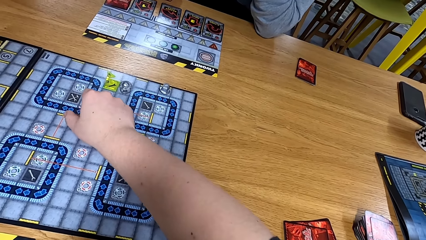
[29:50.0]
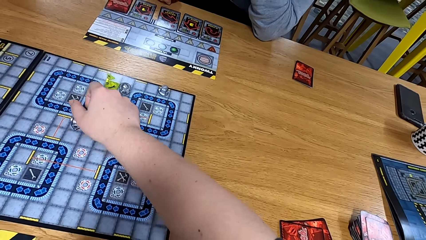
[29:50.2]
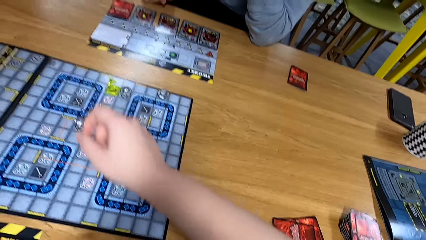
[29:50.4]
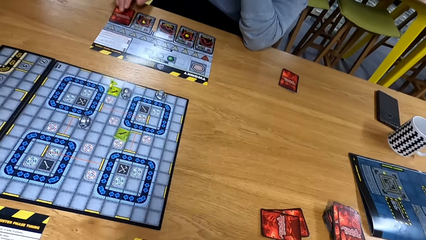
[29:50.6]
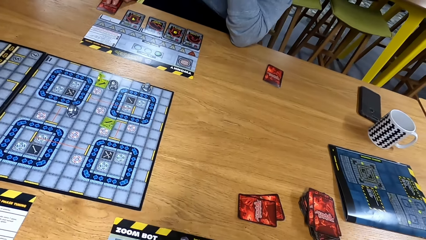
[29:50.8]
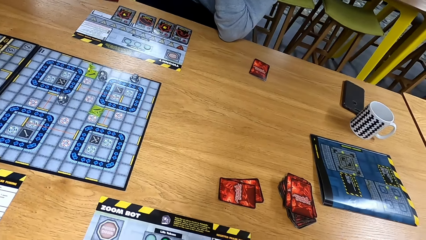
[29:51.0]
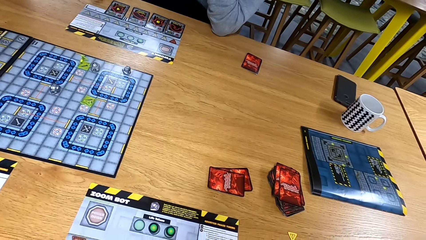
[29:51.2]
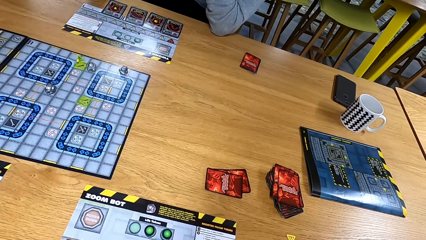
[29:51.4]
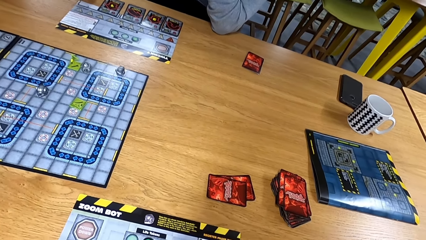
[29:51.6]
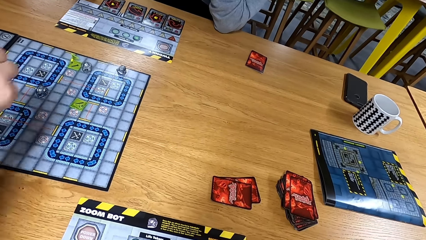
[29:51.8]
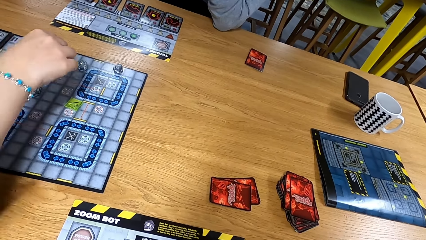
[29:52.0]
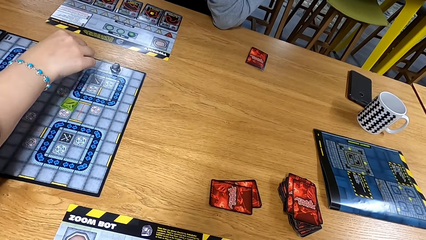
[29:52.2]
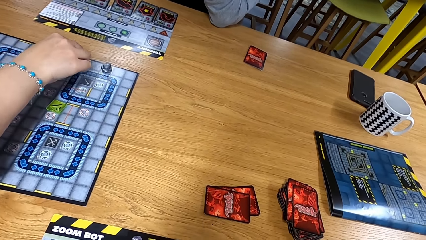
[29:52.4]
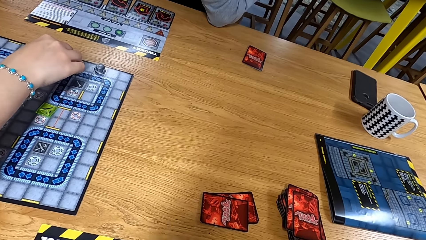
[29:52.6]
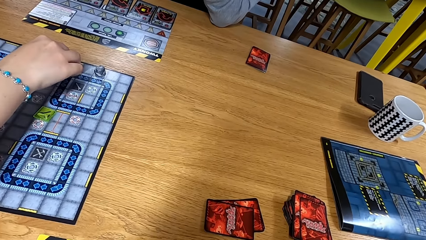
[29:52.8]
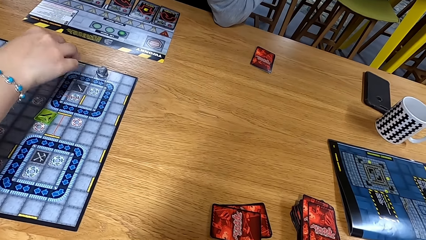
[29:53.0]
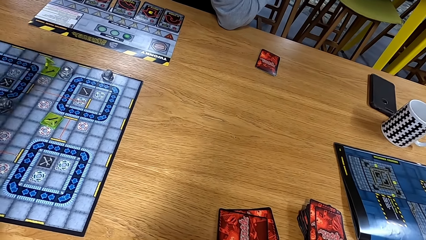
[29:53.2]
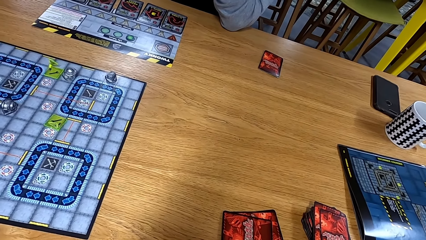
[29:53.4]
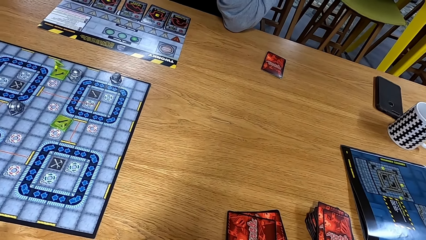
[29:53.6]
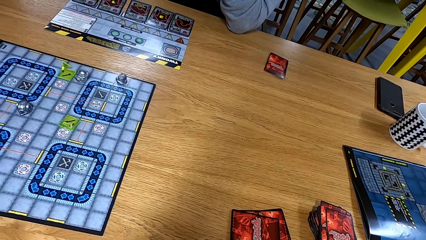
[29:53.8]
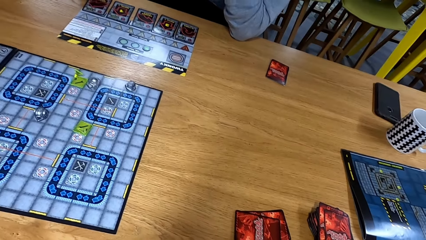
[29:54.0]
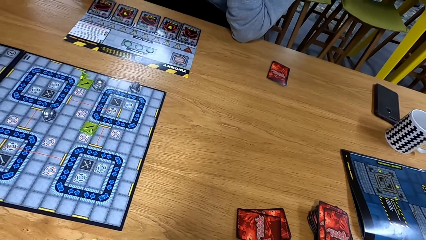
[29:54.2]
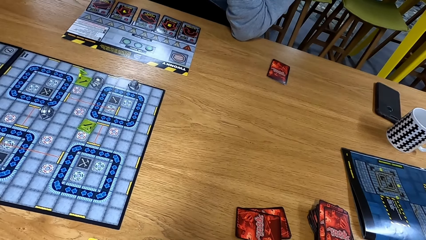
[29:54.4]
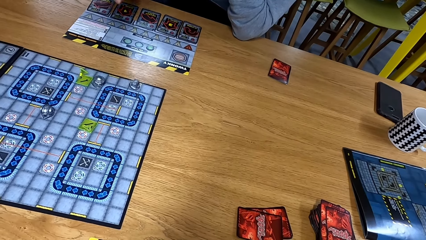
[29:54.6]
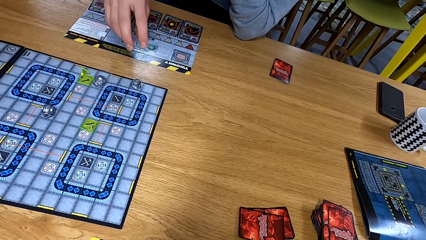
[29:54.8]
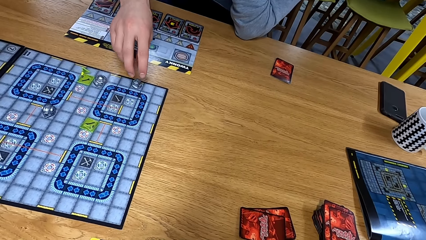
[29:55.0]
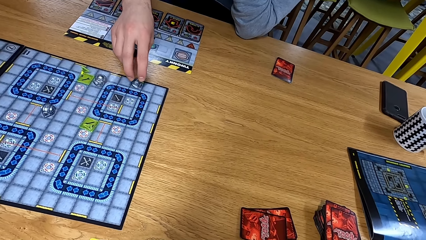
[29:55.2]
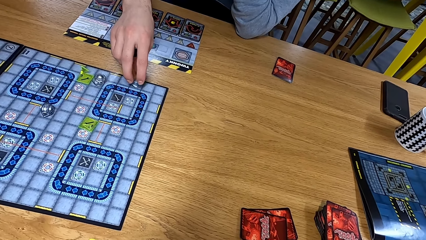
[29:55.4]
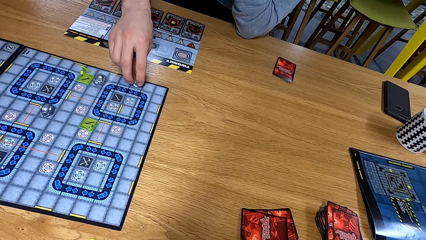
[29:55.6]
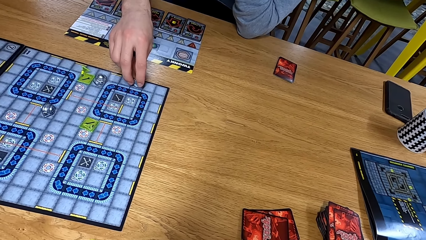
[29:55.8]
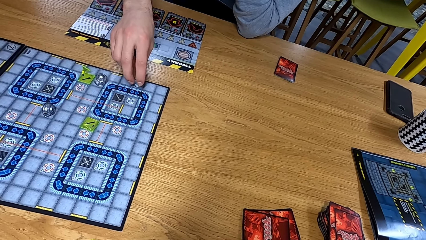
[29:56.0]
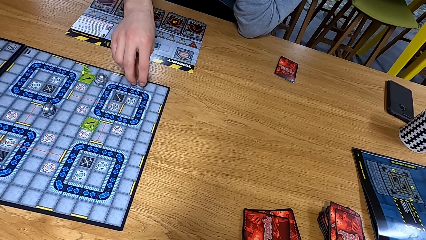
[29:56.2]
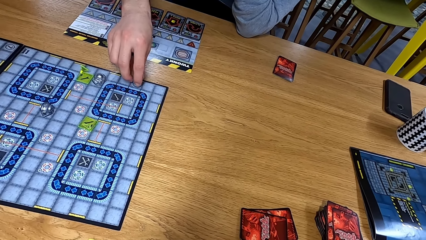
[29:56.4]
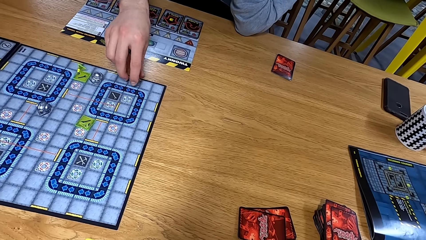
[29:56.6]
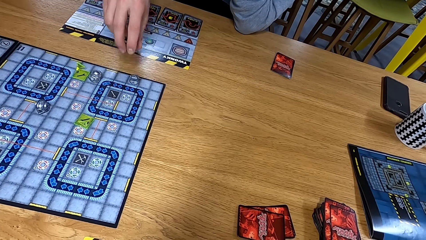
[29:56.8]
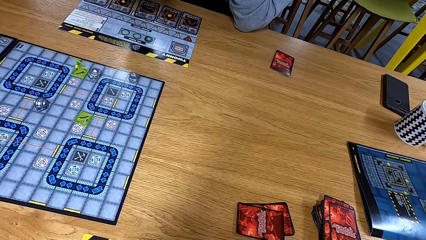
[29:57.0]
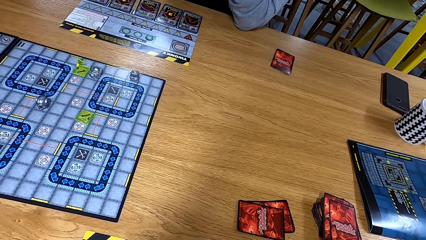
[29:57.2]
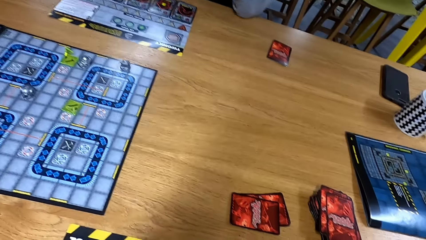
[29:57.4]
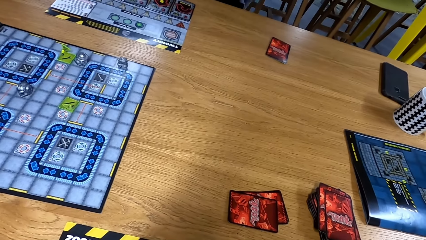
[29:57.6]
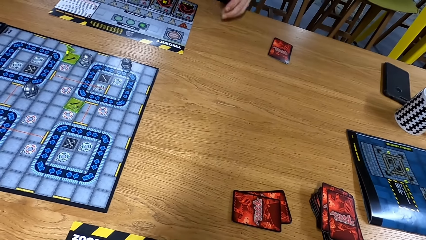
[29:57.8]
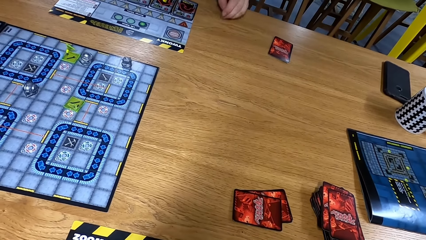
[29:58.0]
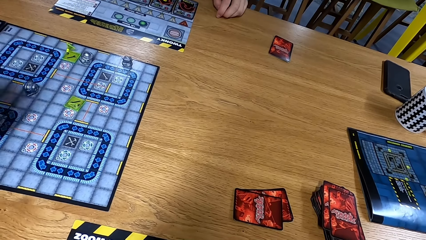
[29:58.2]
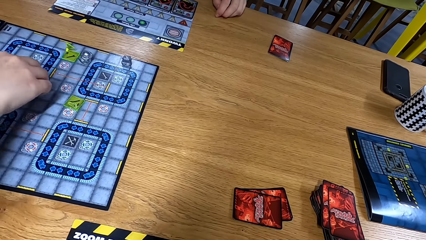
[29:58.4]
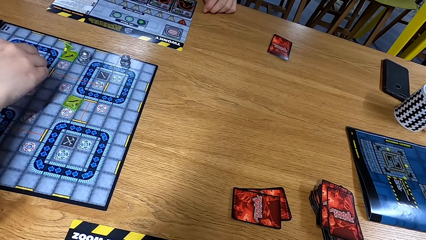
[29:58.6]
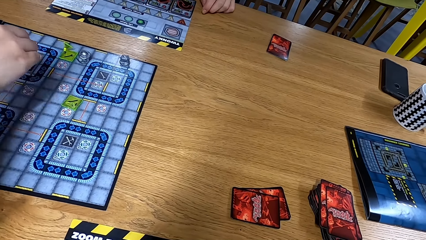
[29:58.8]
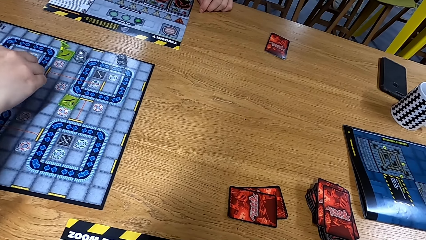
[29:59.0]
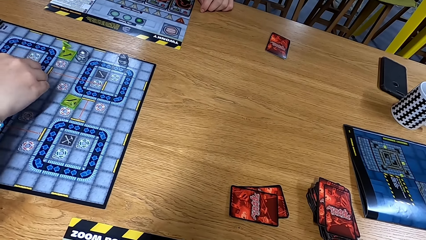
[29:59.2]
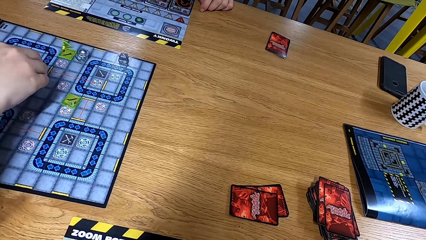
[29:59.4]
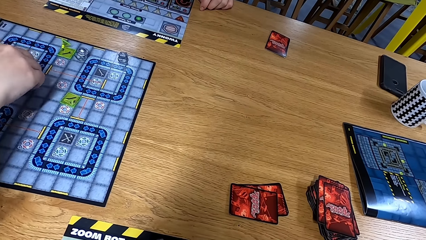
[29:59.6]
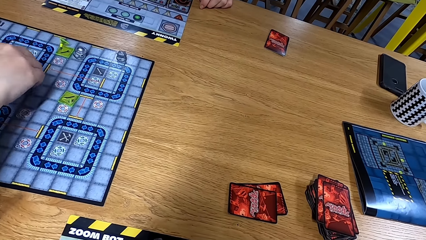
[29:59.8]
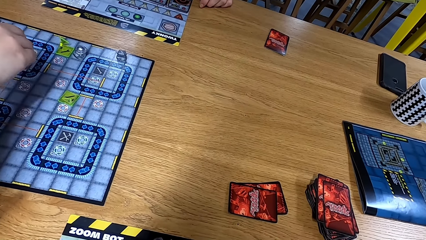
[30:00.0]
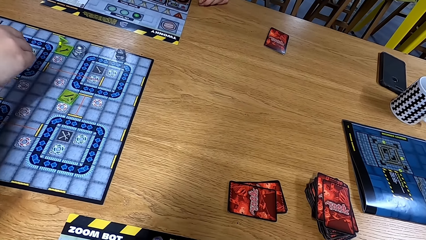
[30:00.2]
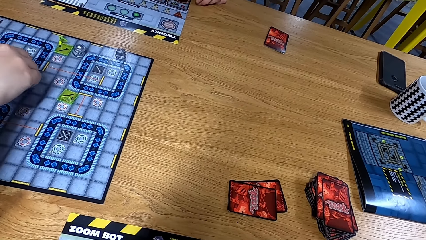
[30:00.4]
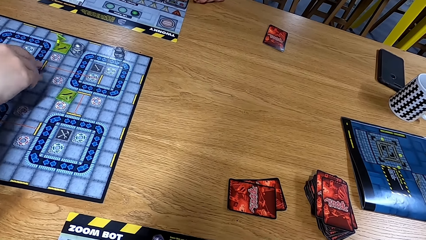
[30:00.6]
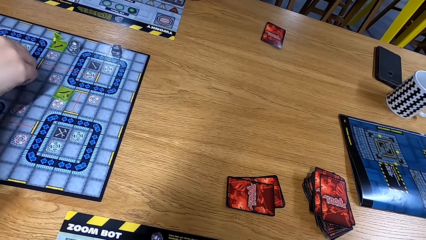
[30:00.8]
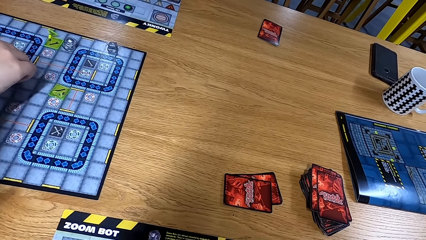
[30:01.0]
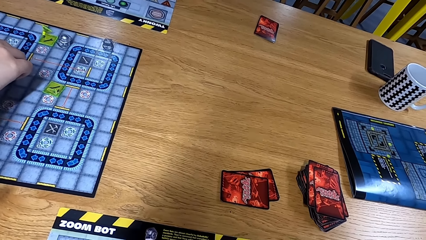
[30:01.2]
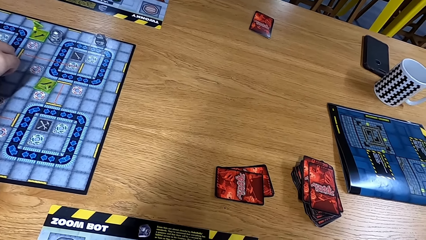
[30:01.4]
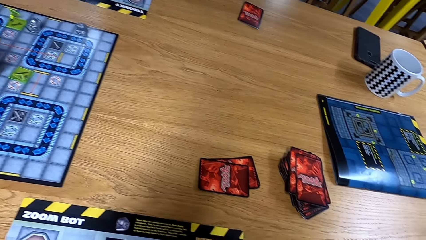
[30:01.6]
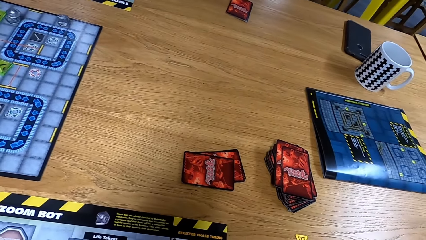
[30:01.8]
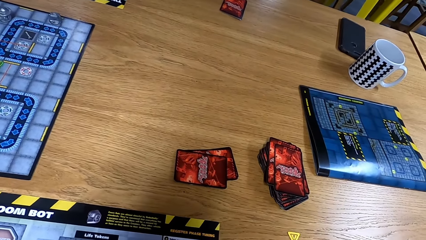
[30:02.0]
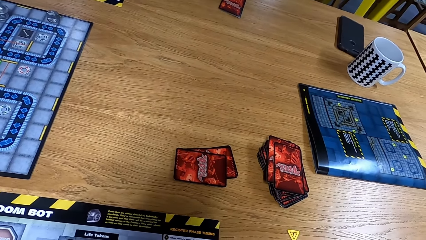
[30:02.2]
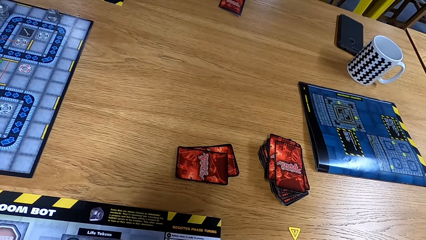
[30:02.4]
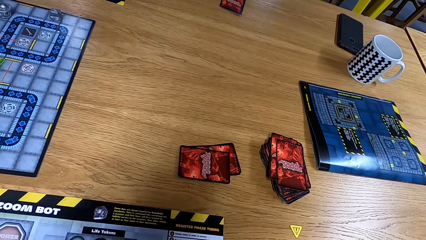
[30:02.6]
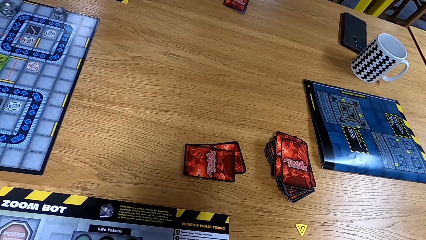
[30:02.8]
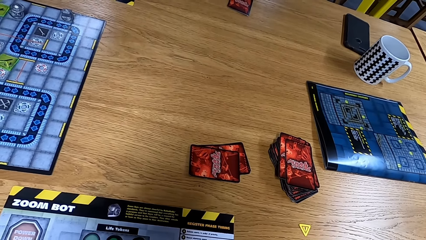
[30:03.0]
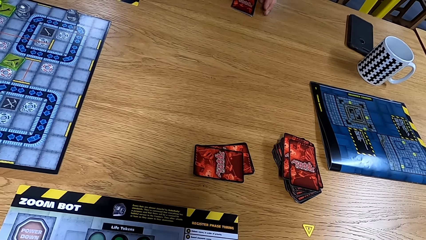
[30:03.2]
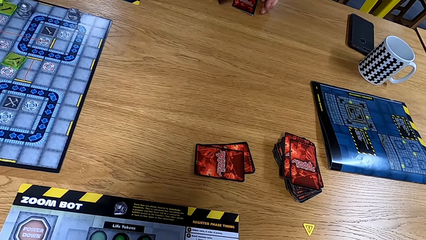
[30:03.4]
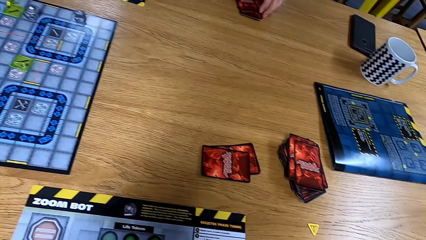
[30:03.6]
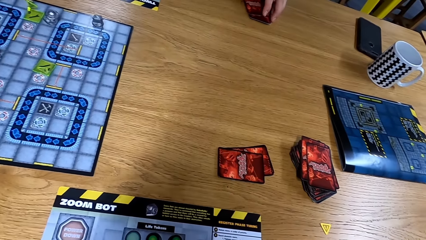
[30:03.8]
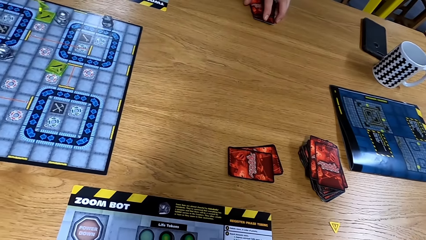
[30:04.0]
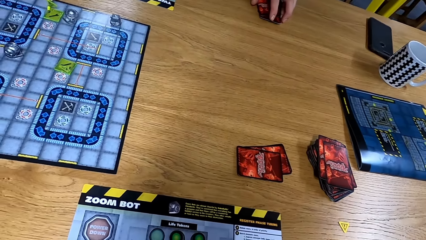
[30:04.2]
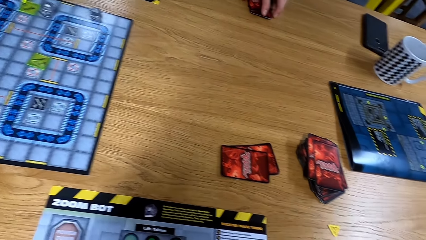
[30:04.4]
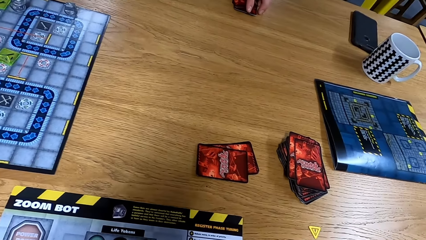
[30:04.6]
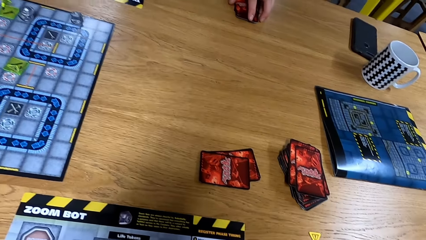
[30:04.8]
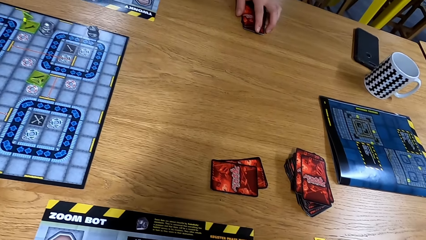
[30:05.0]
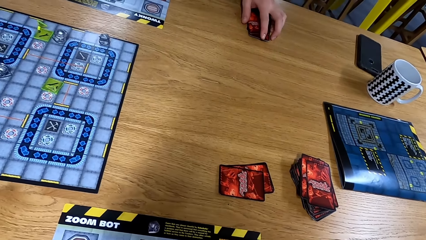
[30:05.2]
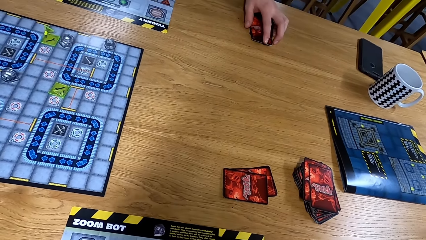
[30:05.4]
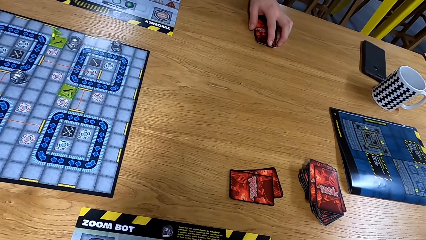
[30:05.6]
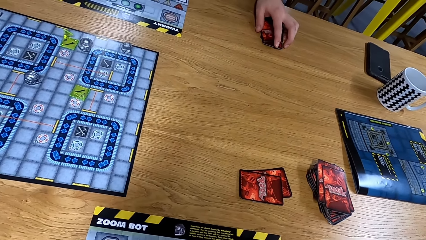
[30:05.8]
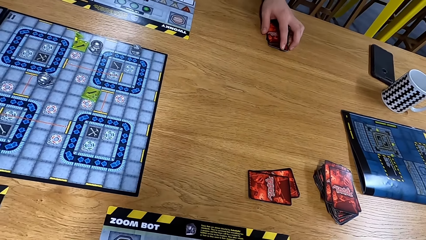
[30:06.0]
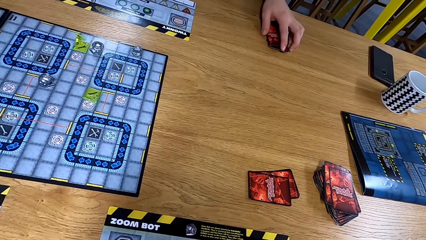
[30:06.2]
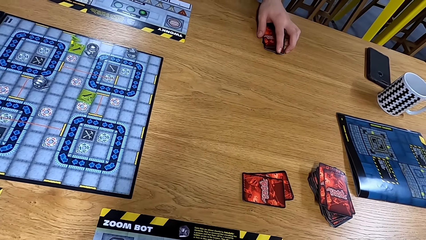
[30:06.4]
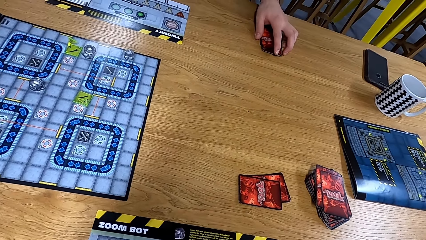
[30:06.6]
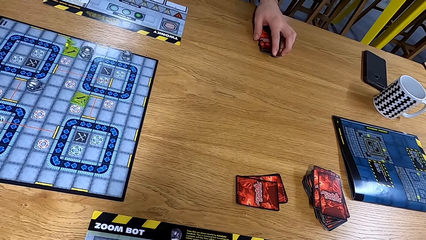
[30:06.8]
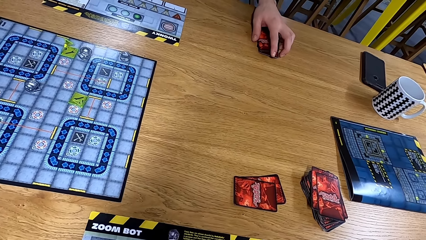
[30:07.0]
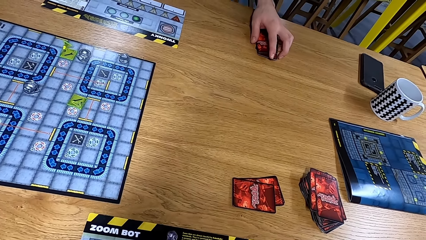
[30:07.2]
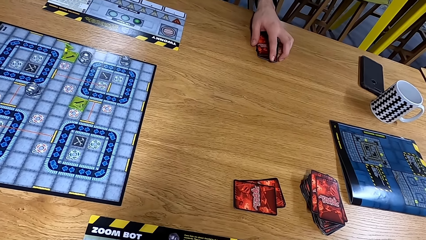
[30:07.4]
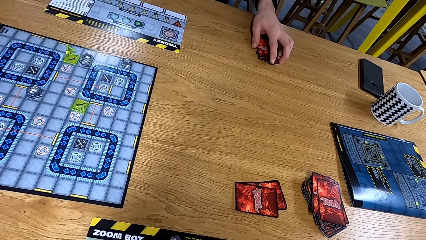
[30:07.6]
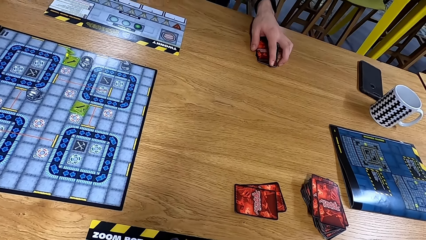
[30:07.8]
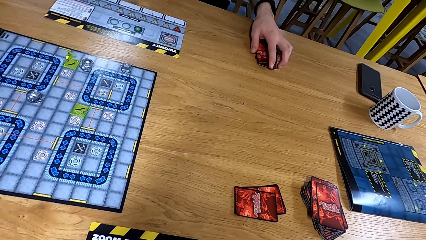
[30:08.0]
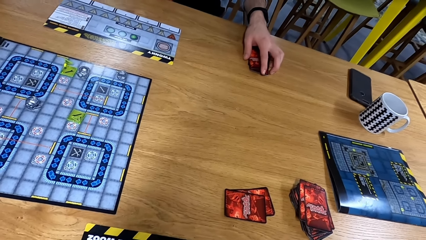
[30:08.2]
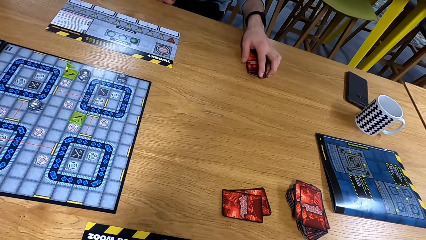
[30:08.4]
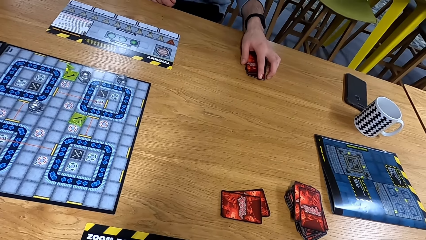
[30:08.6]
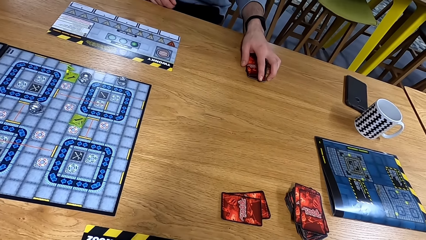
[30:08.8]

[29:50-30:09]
A man moves a card. Another man moves dice. The first man moves the dice. The other man moves the dice. The camera wearer looks at the table. The first man puts a hand on the table.
